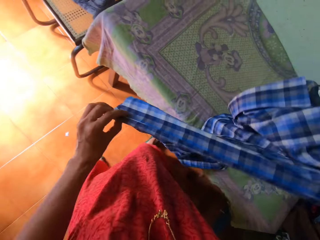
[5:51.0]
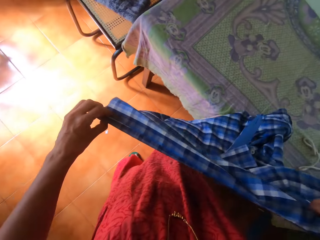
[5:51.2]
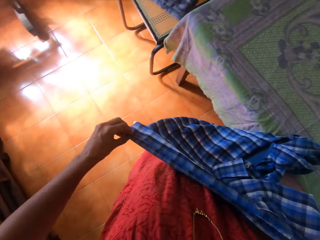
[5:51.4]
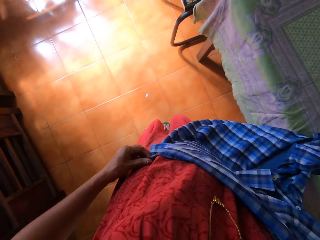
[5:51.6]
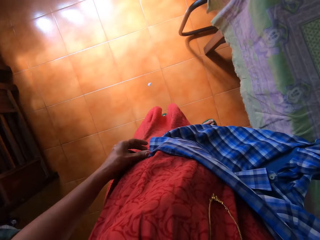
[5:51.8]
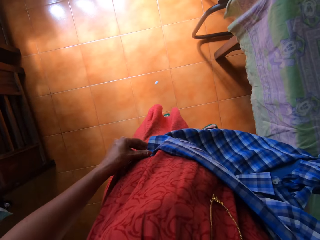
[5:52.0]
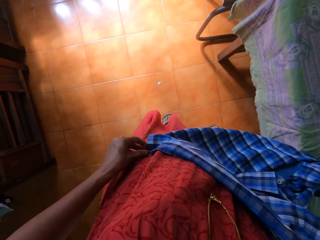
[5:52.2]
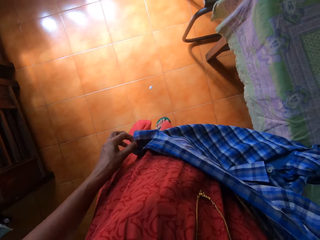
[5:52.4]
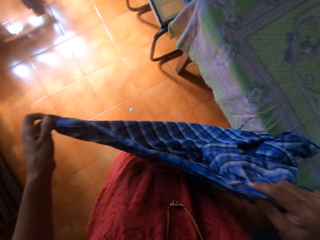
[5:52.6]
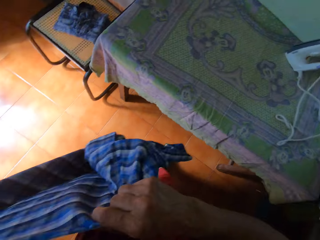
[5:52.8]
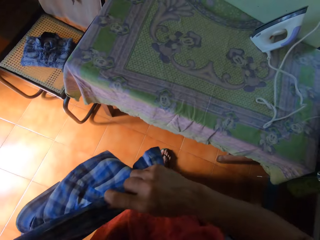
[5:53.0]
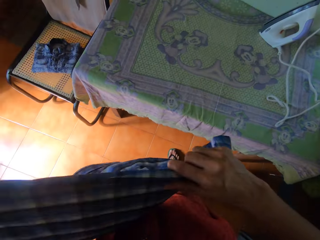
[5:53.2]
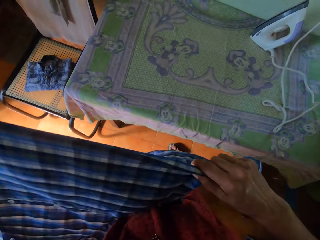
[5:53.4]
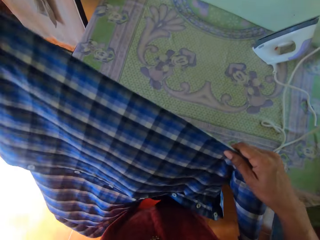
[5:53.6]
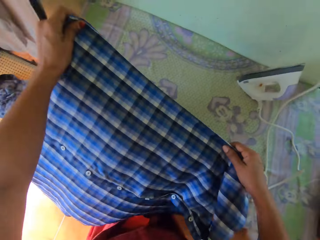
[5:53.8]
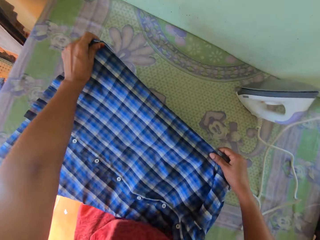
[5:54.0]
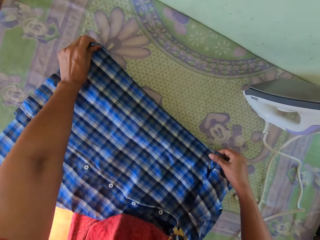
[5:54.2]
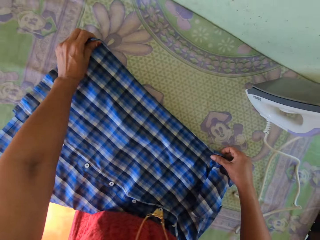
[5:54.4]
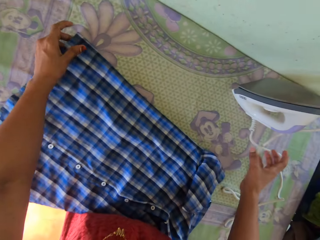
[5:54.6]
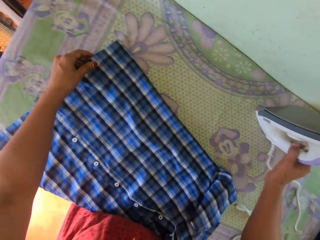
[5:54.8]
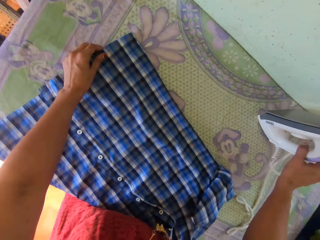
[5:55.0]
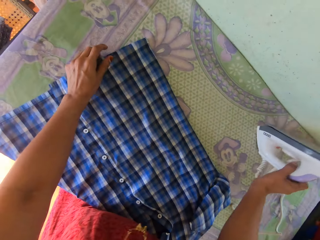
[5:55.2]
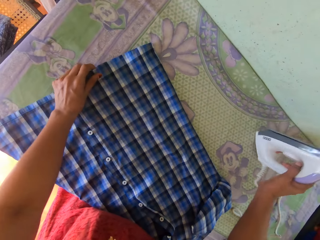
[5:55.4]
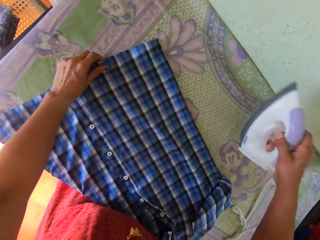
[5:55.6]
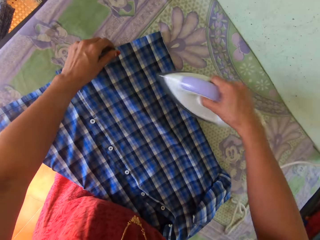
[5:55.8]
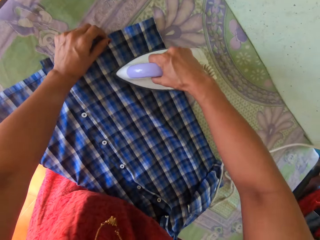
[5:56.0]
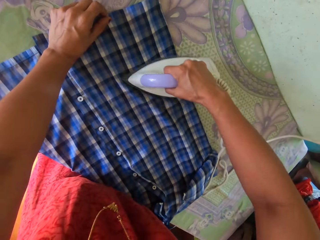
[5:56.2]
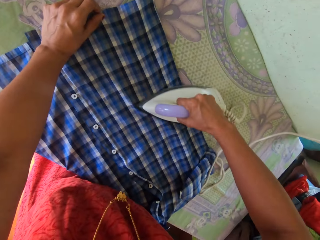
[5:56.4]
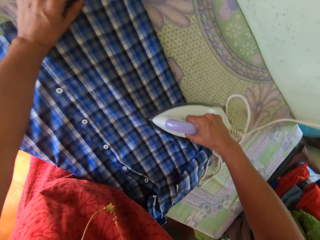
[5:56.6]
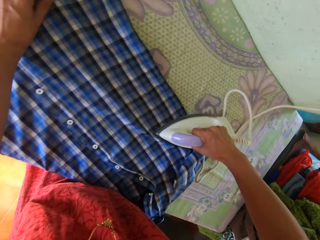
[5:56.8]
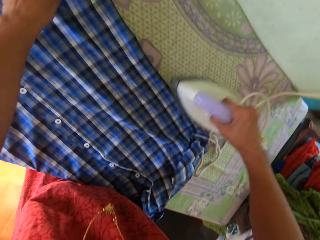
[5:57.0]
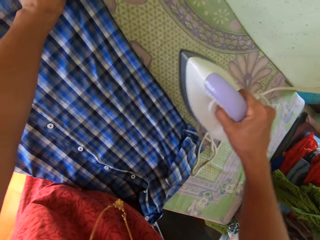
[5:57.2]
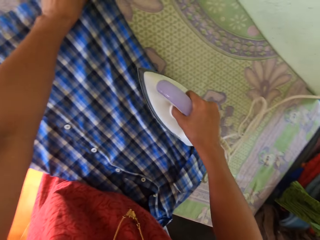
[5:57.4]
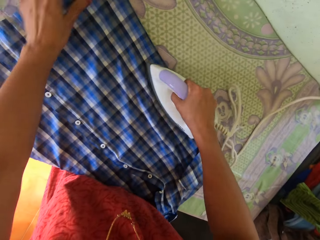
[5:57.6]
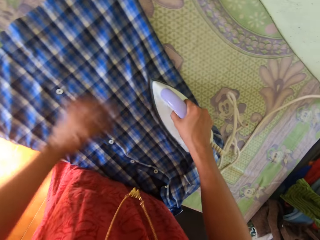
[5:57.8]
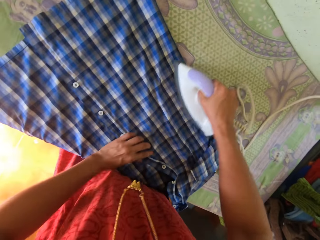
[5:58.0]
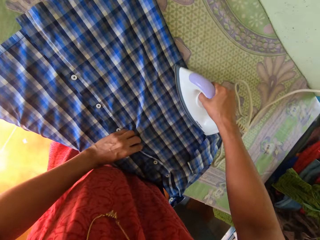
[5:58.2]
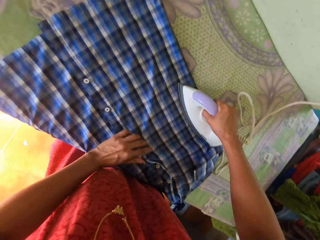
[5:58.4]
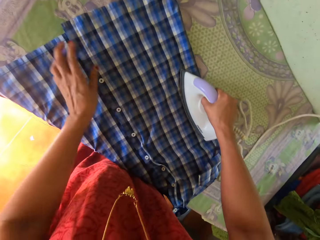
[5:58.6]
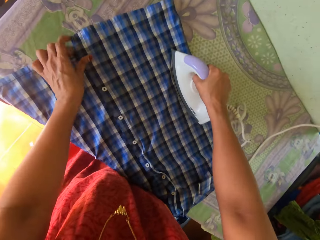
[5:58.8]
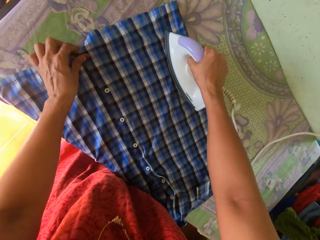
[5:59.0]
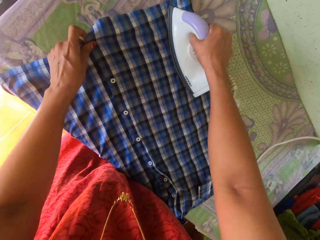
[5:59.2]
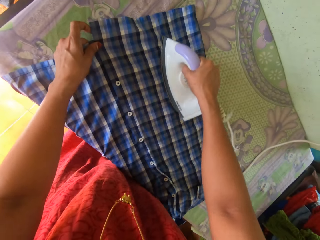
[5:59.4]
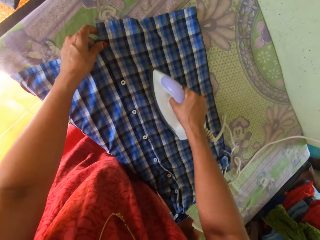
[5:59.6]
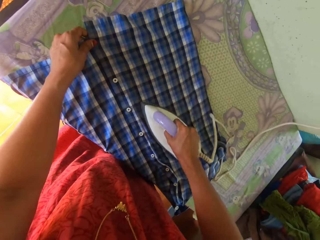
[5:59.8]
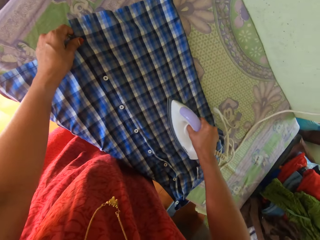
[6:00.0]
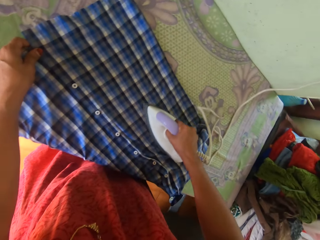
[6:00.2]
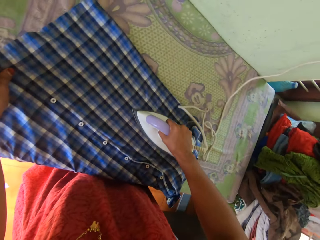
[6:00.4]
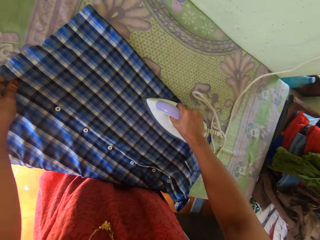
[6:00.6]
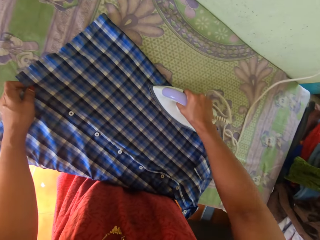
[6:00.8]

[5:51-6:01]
The camera wearer places the shirt on the table. He picks the iron box from the table. He irons the shirt with the iron box. He irons the shirt with the iron box again. He aligns the shirt. He aligns the shirt again.

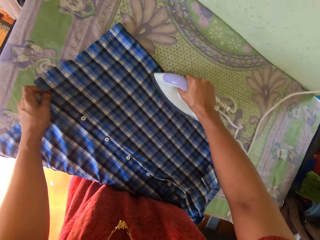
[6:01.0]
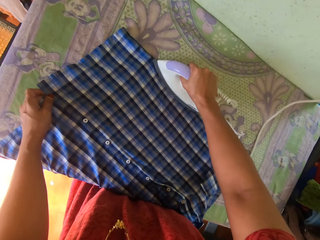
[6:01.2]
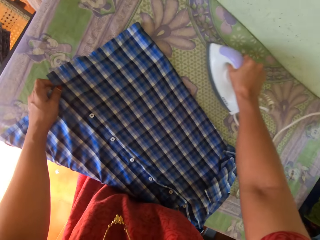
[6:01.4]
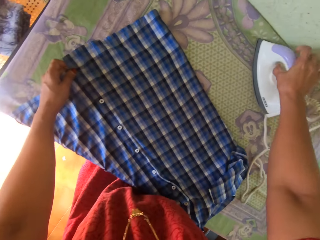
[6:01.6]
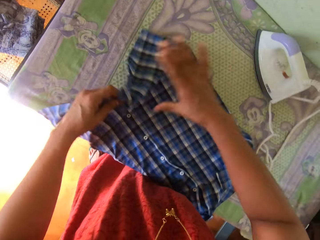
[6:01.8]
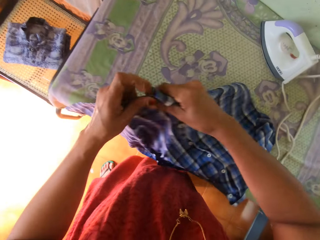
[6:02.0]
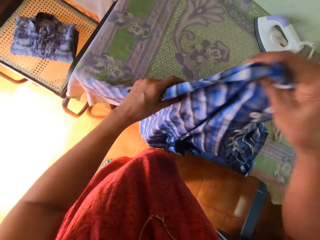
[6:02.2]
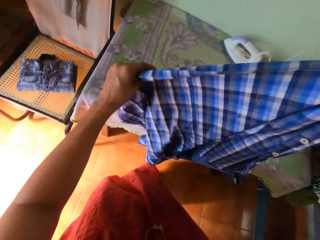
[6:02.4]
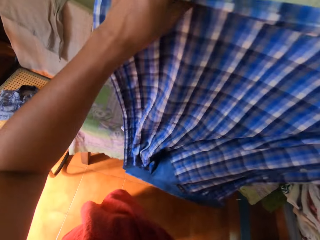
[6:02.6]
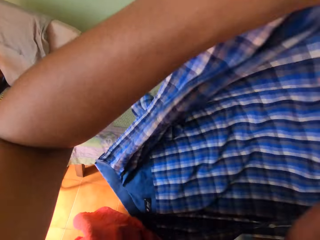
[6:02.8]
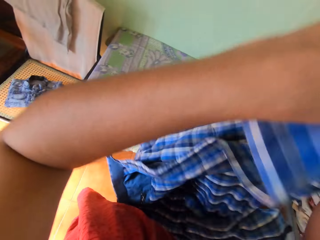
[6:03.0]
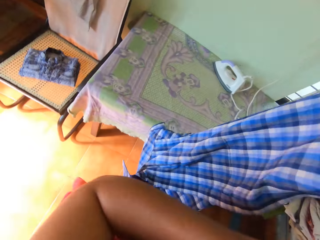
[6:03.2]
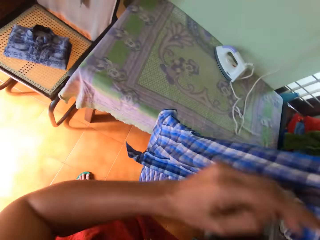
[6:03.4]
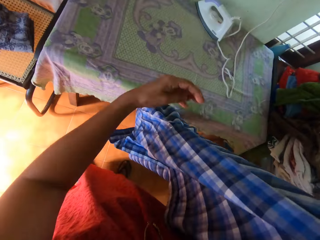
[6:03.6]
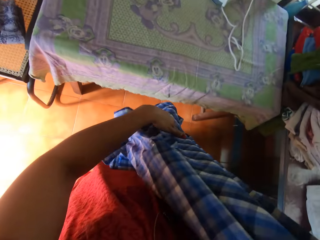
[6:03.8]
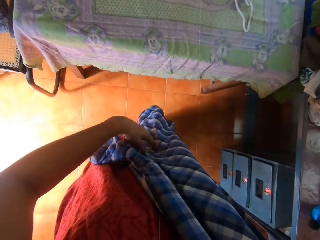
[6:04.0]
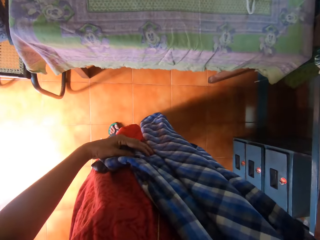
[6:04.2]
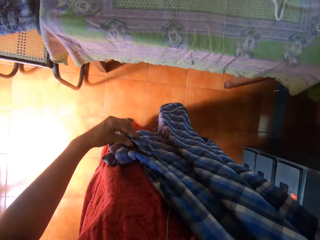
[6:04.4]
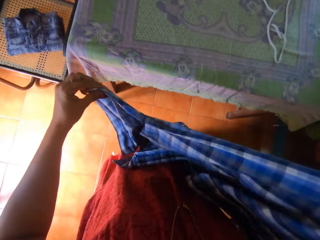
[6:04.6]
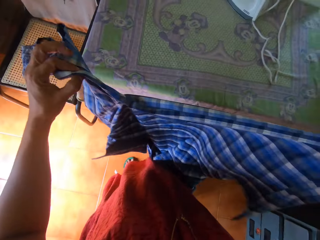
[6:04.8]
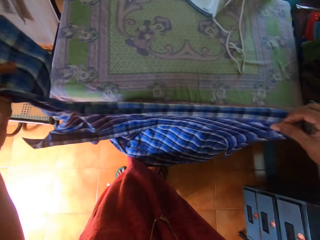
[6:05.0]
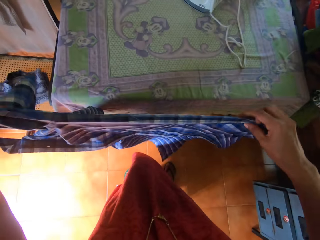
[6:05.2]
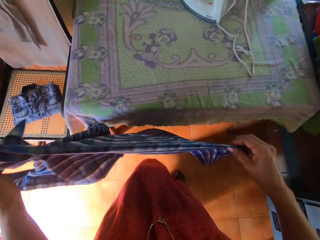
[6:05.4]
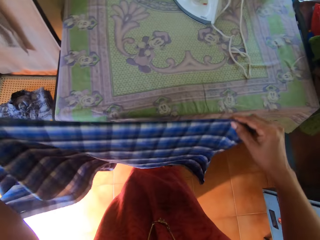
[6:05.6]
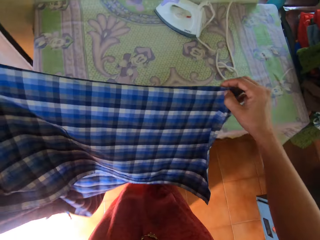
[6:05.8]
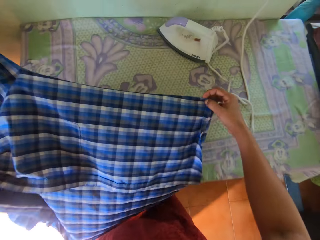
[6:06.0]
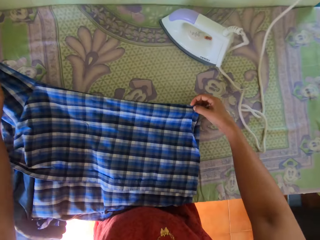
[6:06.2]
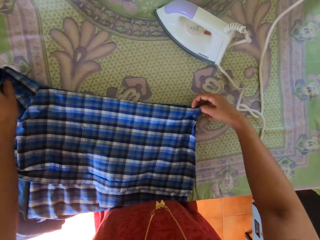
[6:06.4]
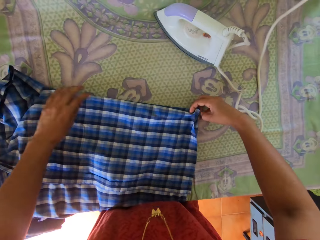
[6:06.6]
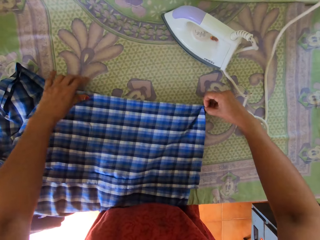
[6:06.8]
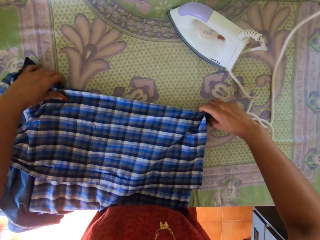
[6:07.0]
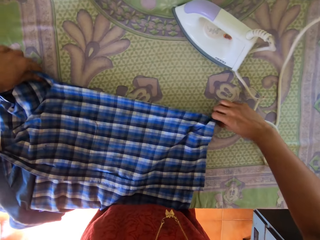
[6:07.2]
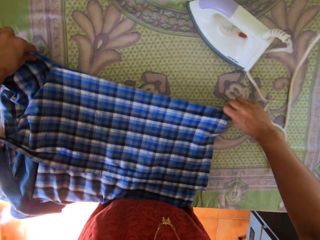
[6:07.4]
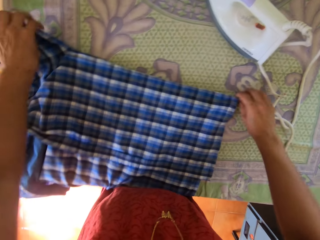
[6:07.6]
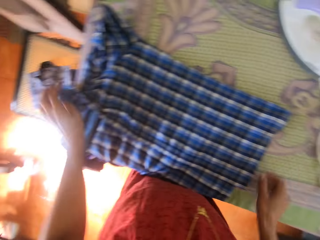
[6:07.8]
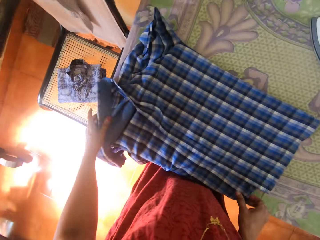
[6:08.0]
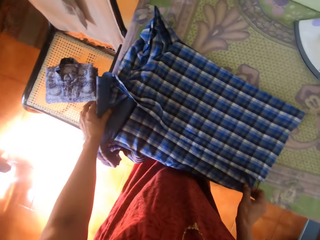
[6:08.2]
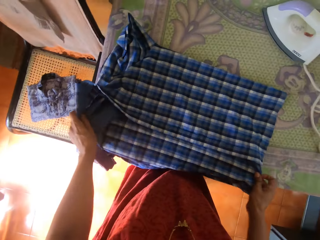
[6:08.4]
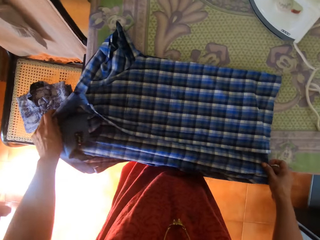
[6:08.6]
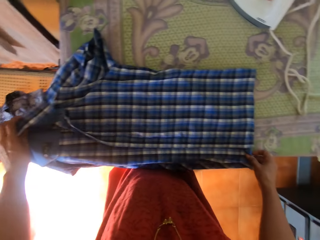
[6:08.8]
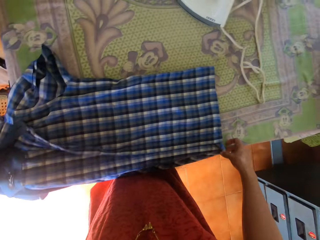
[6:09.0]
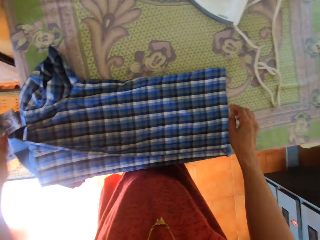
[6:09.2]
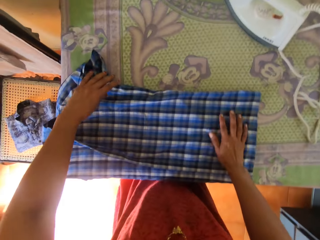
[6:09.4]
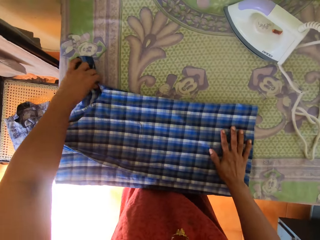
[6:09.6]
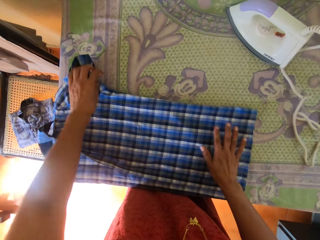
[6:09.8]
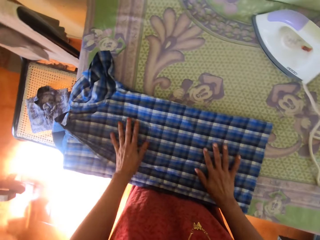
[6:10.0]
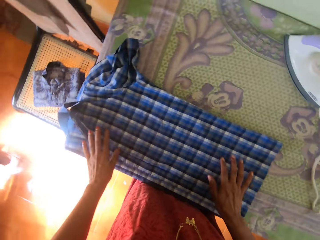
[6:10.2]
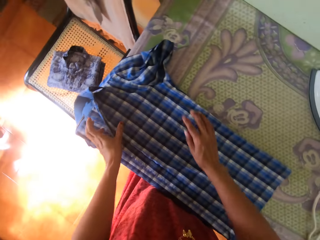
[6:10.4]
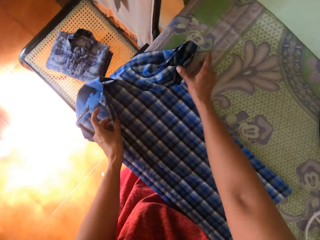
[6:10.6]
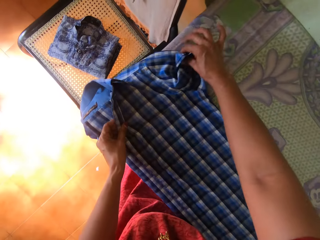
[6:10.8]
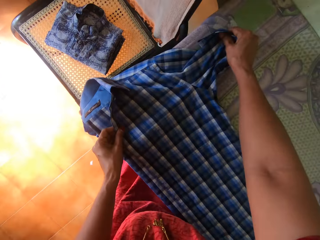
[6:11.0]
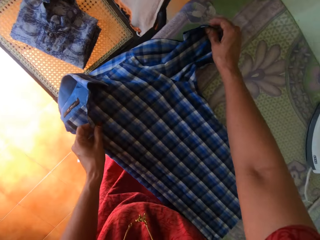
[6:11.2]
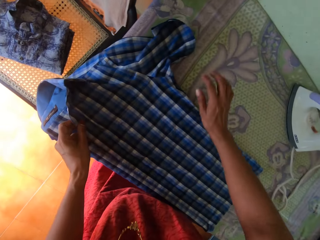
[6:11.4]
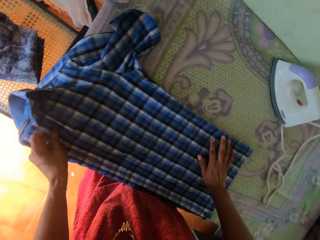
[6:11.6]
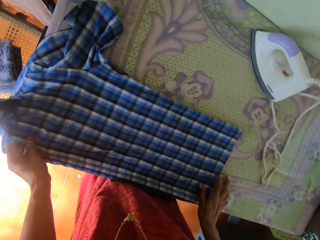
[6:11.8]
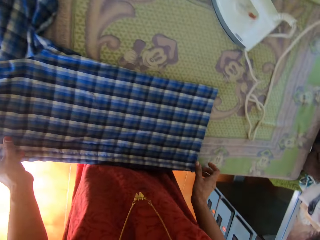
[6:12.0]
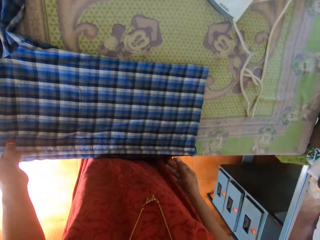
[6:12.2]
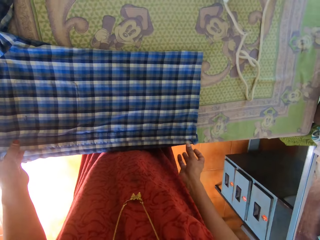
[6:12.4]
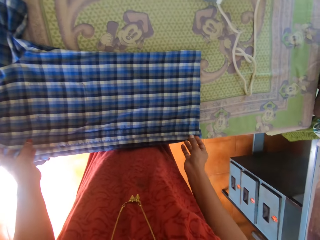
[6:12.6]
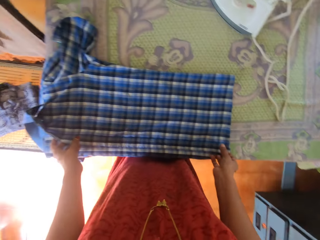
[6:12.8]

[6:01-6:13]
The camera wearer places the iron box aside. He lifts the shirt and holds the shirt. He adjusts the shirt with his hands. He moves his hand along the shirt. He holds the shirt. He drops the shirt. He places the iron box on the table. He adjusts the shirt with his hands.
